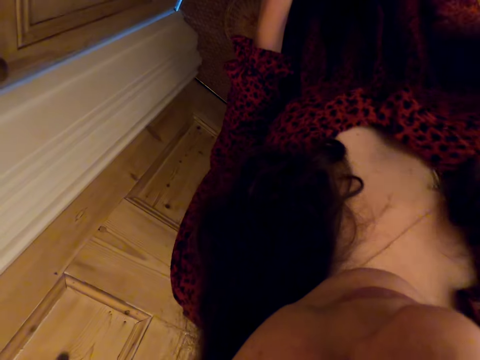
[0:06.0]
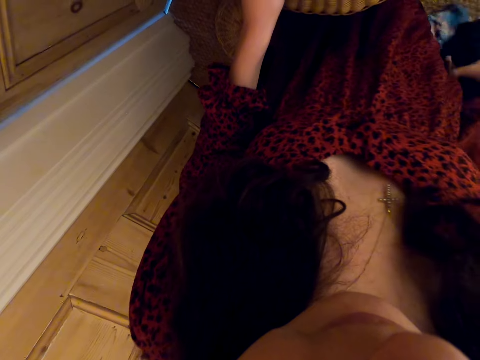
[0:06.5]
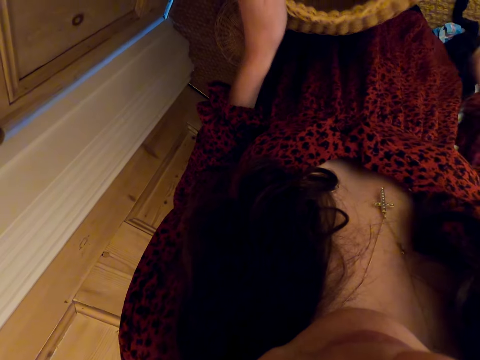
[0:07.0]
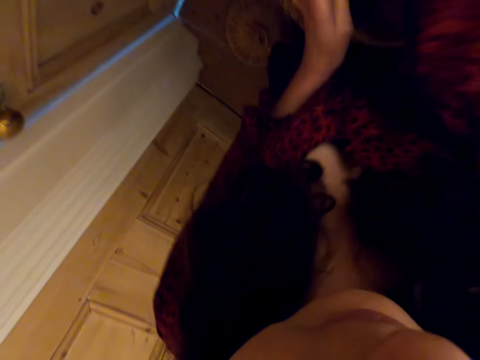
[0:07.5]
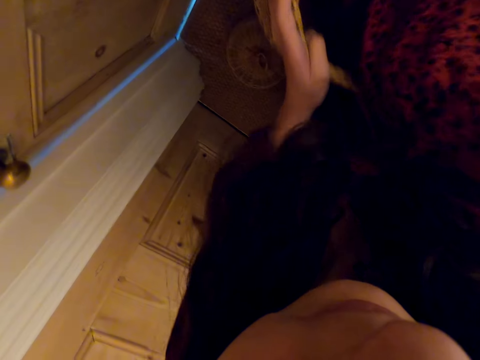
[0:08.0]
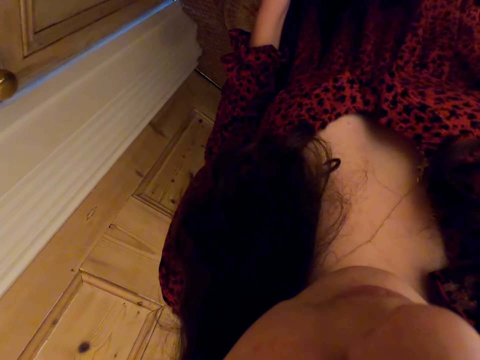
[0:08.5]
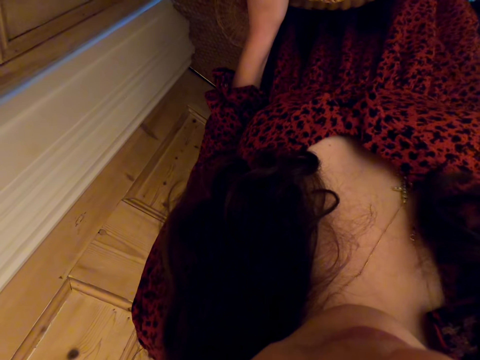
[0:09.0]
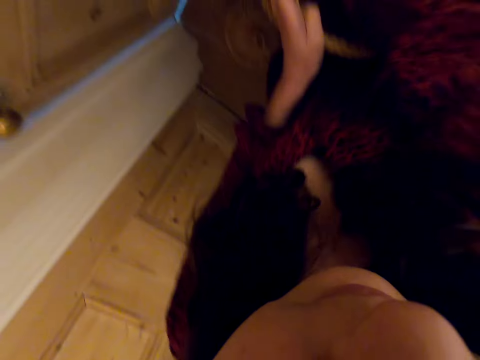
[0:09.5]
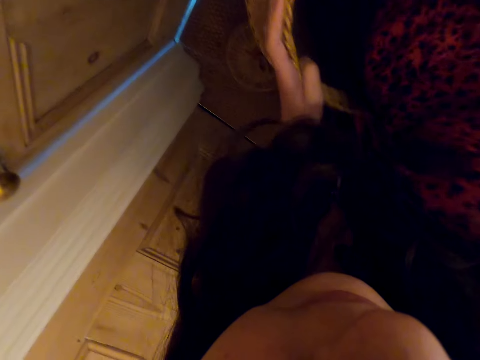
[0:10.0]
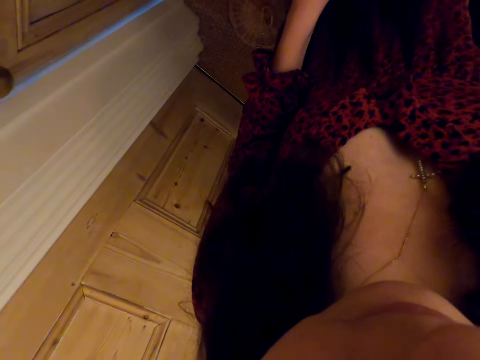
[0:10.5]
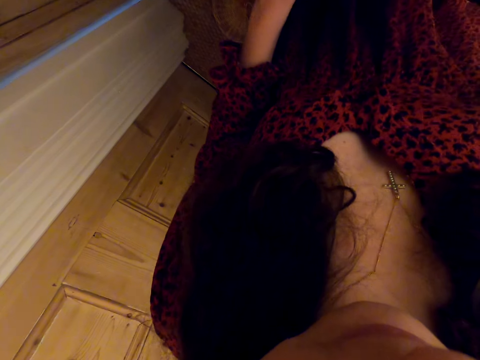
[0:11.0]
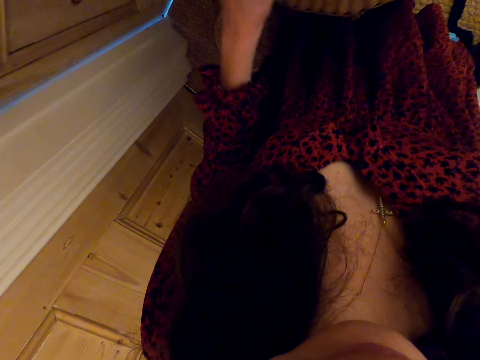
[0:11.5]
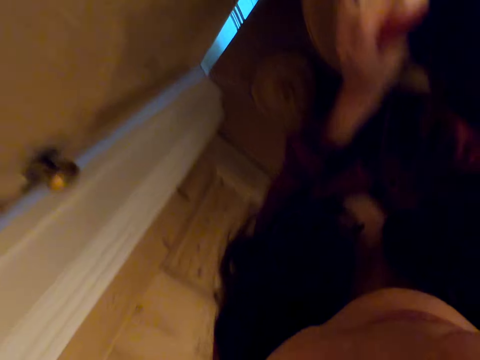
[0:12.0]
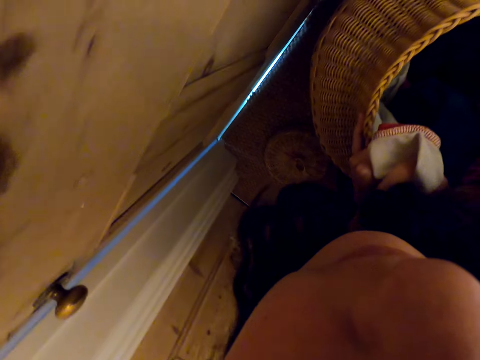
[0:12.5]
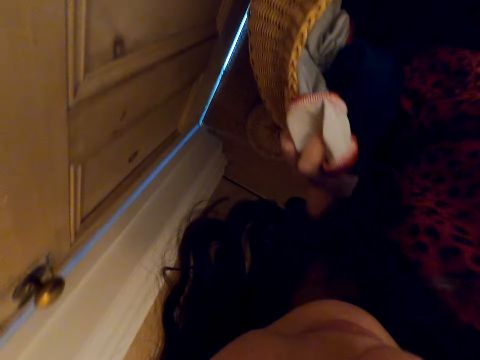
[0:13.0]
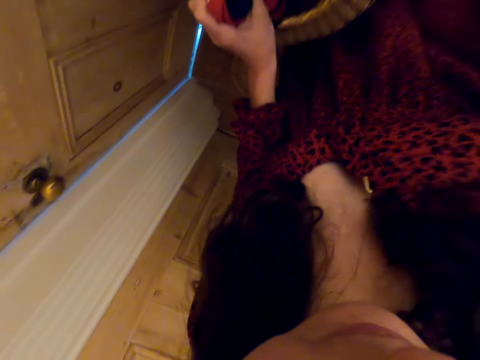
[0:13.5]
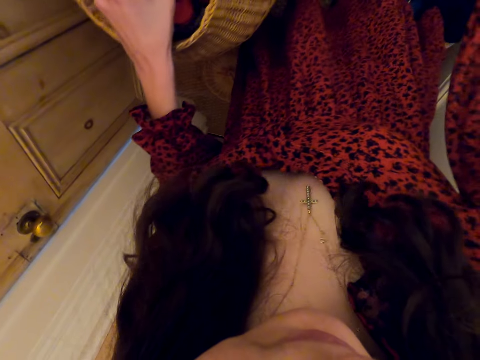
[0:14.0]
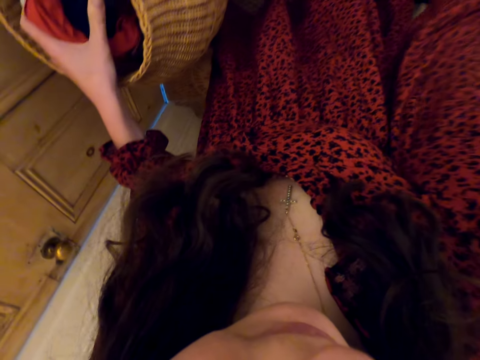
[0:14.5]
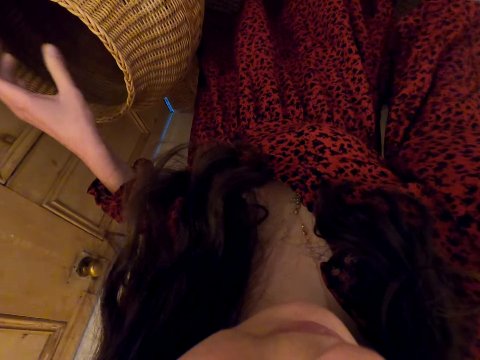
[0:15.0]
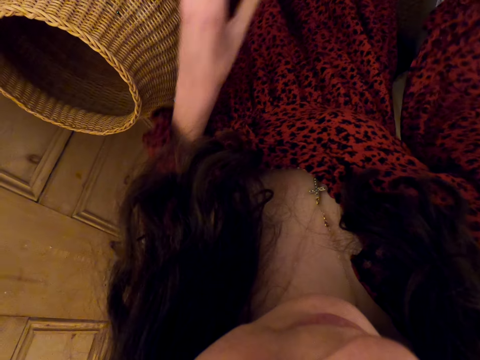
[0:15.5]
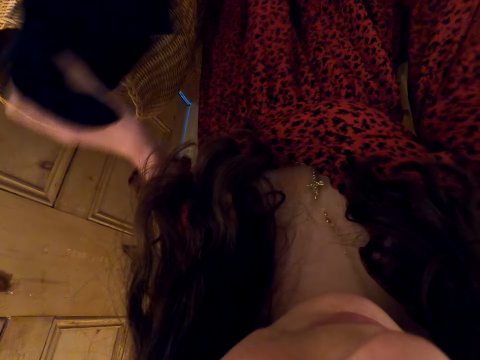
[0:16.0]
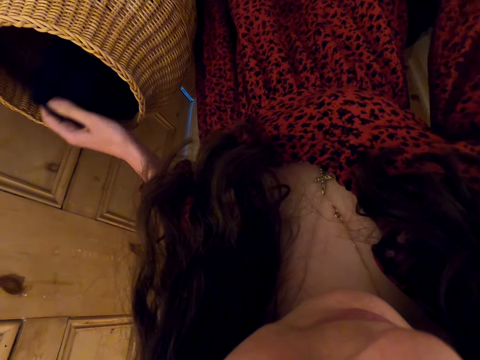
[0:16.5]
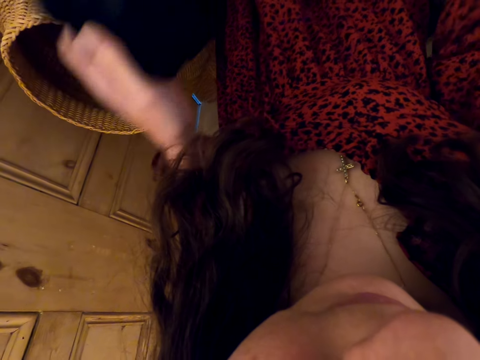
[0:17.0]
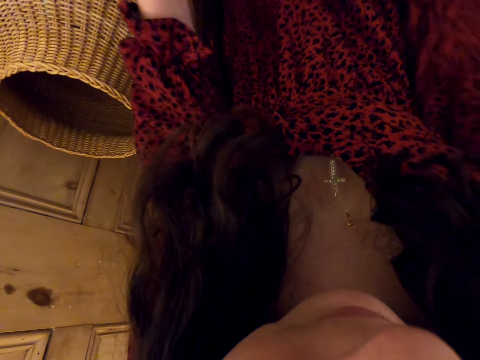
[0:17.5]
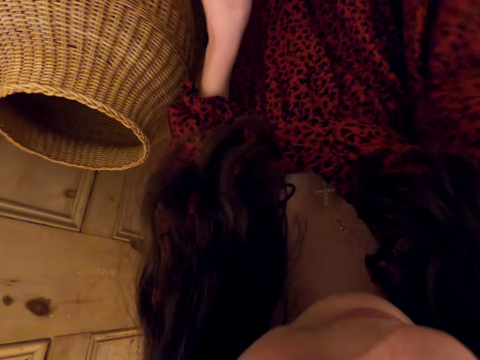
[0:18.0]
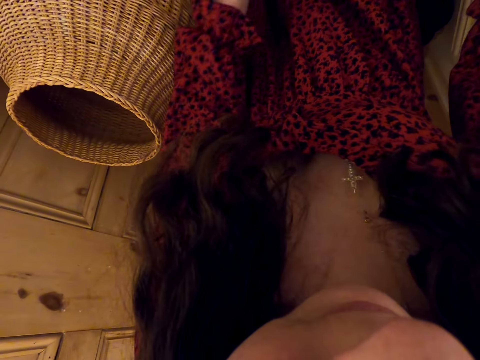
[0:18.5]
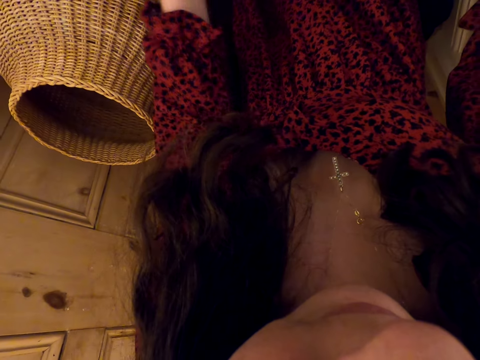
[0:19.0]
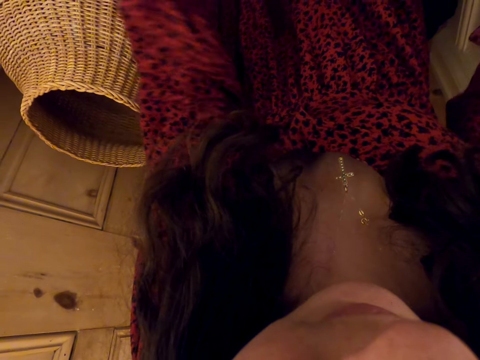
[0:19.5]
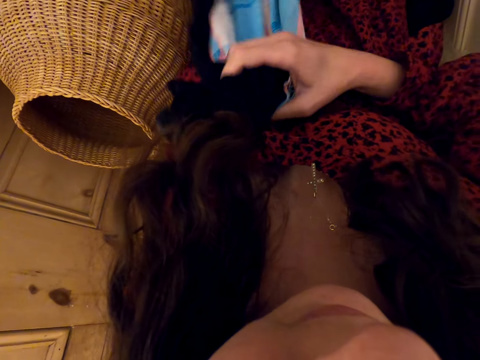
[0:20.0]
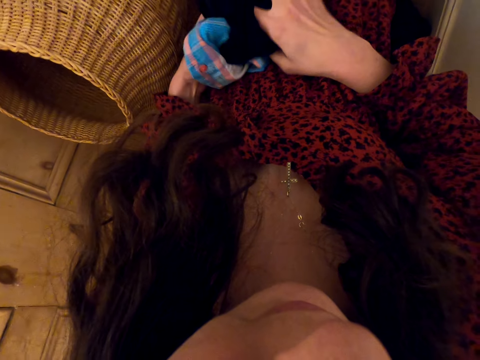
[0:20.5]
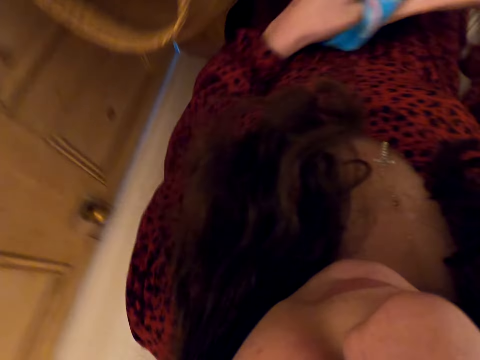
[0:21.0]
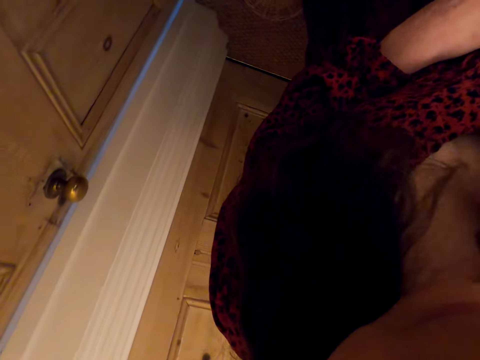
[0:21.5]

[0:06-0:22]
The camera wearer puts the cloth aside. They pick the clothes from the basket. They touch inside the basket. They drop cloths in the laundry basket. They put a cloth in the laundry basket. They touch the cloths on the floor. They put the cloths on the left hand. They select the clothes on the floor.

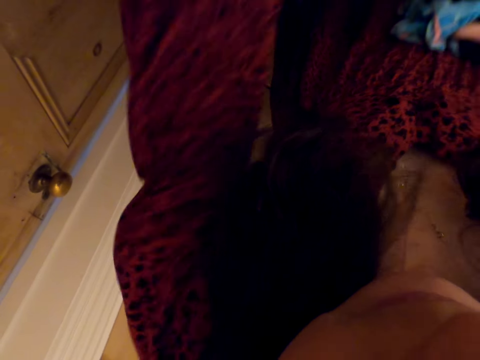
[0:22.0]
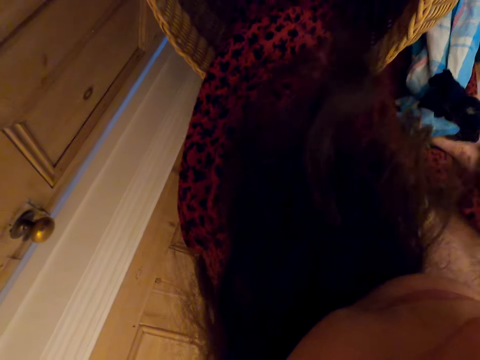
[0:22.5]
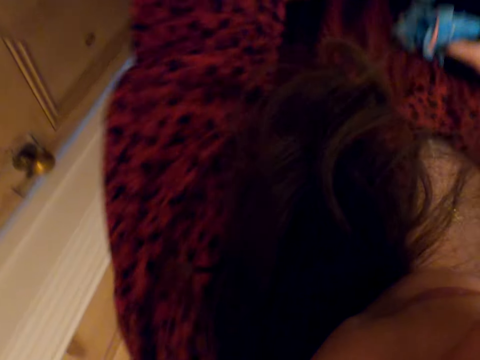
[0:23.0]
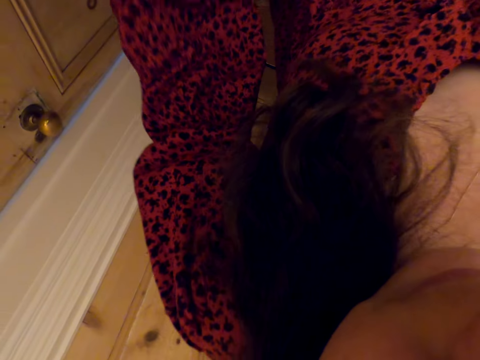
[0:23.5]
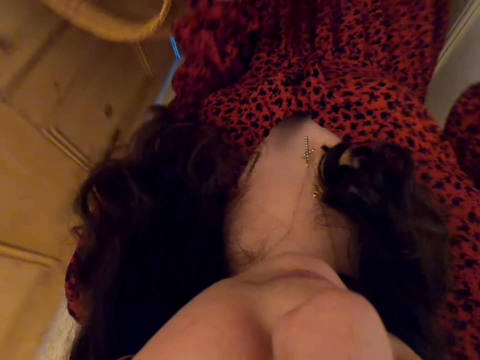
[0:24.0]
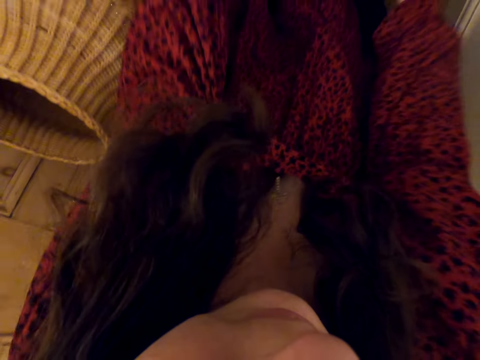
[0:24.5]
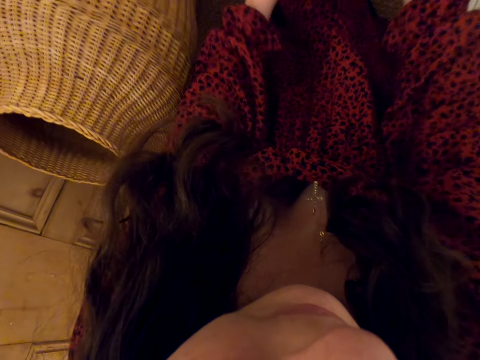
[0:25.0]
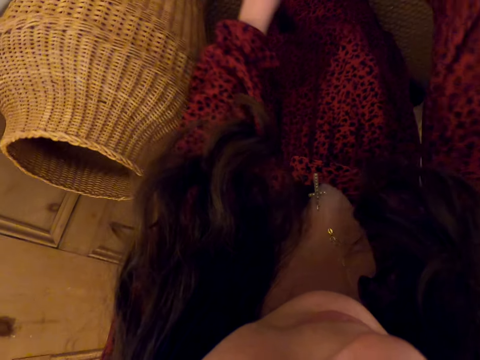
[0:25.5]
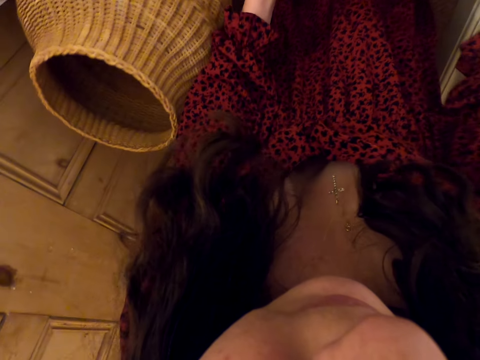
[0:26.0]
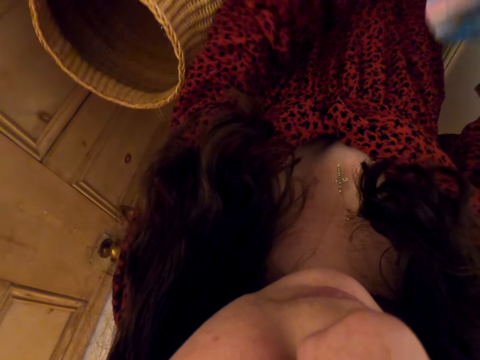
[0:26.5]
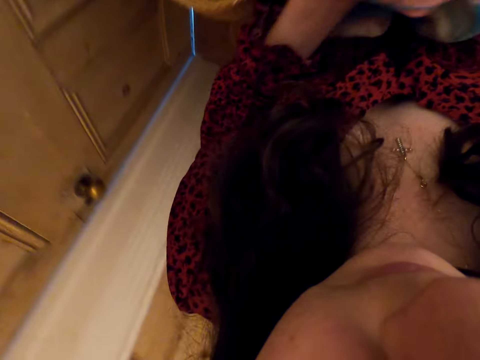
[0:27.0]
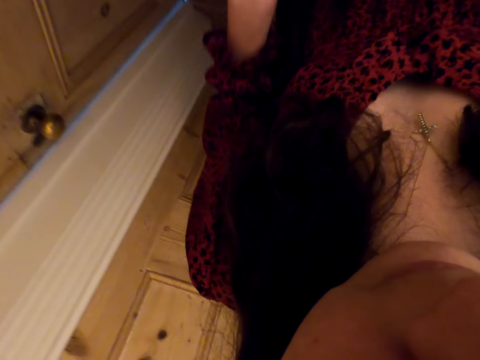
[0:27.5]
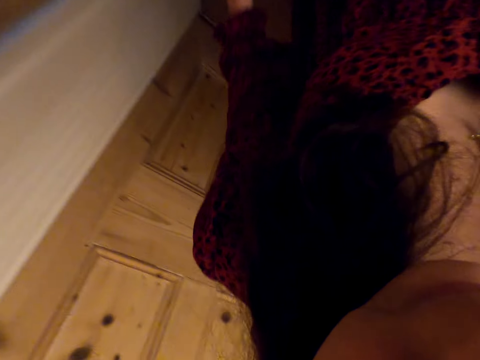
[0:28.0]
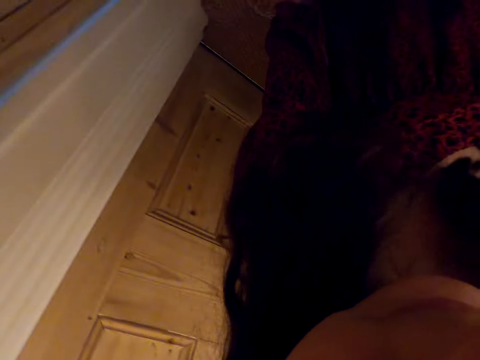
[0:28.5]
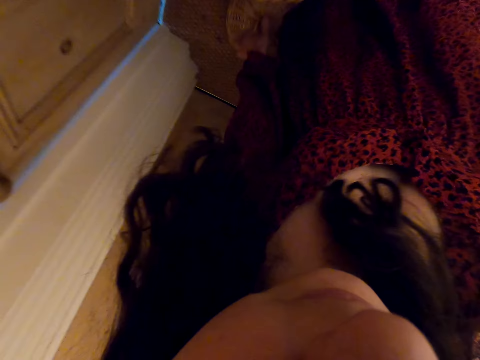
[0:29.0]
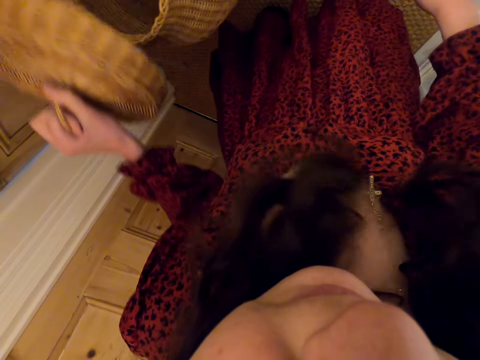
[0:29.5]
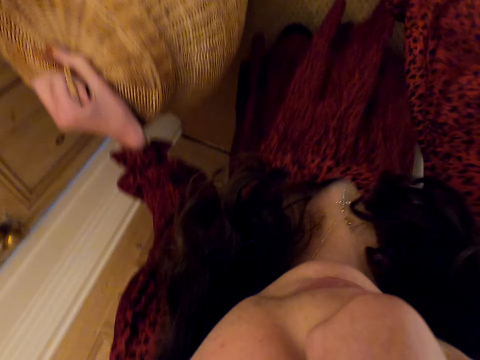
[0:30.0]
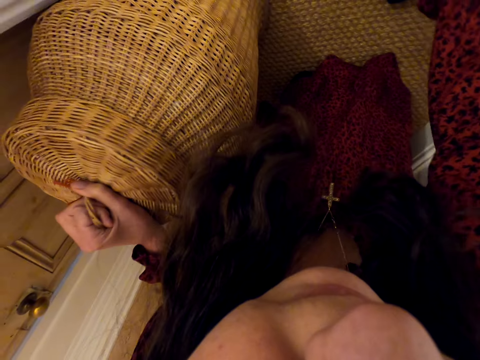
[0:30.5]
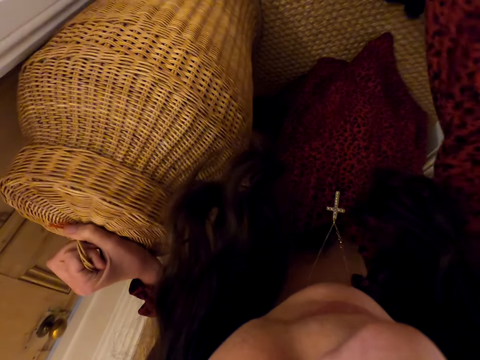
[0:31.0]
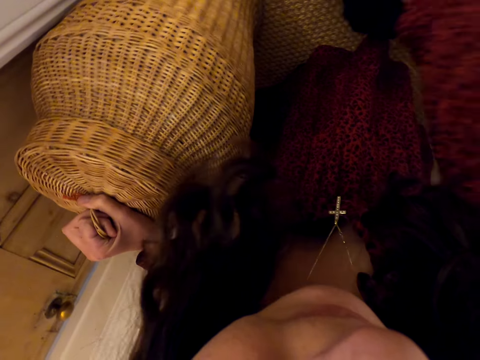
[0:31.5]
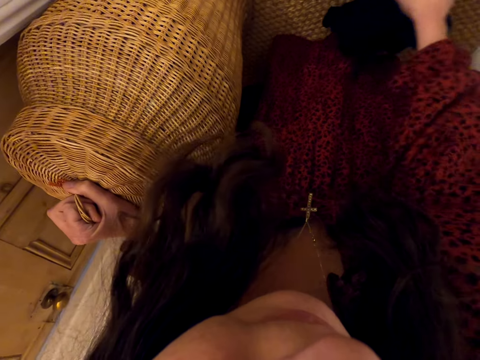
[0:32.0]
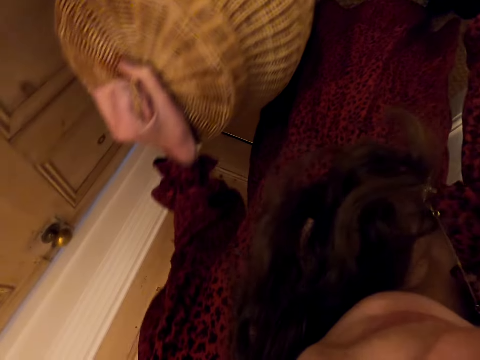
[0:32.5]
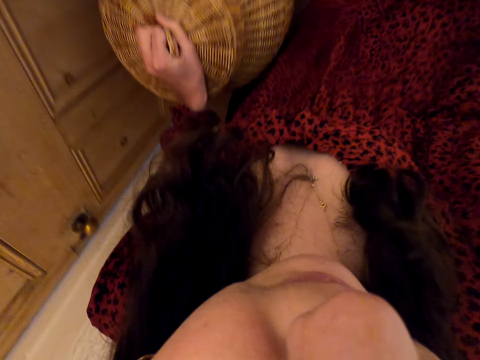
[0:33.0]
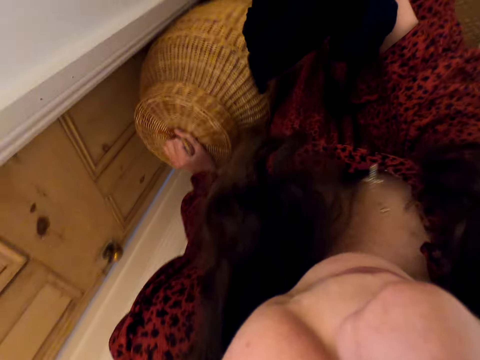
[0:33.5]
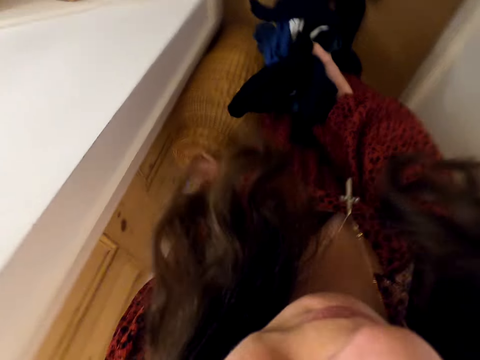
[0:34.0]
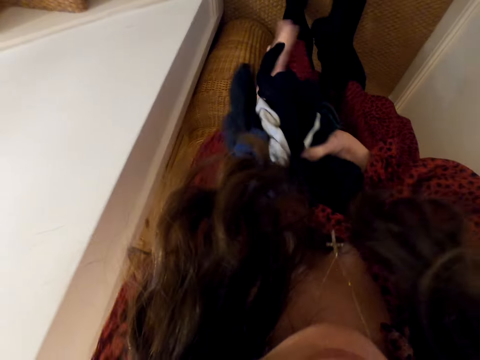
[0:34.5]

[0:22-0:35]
The camera wearer touches the laundry basket. She takes the cloths on the floor. She puts the cloths in the laundry basket. She takes the laundry basket lid. She covers the laundry basket. She takes the cloths on the floor. She stands from her knees.
